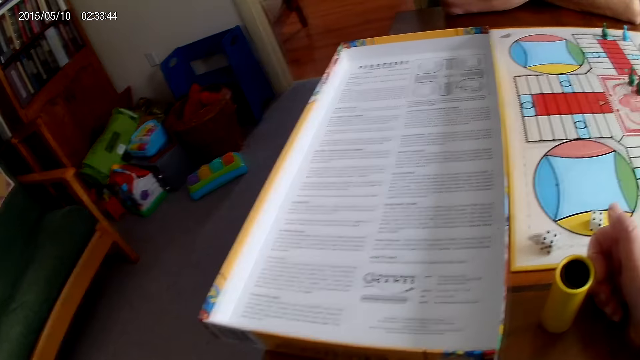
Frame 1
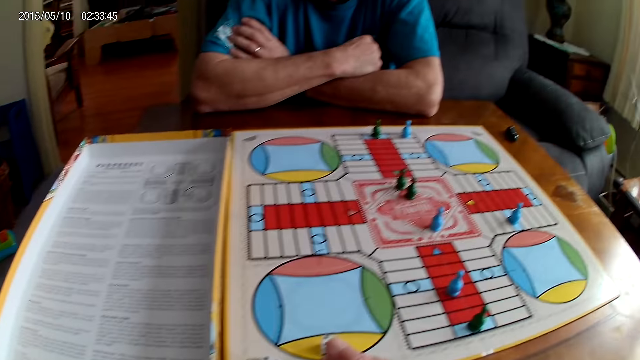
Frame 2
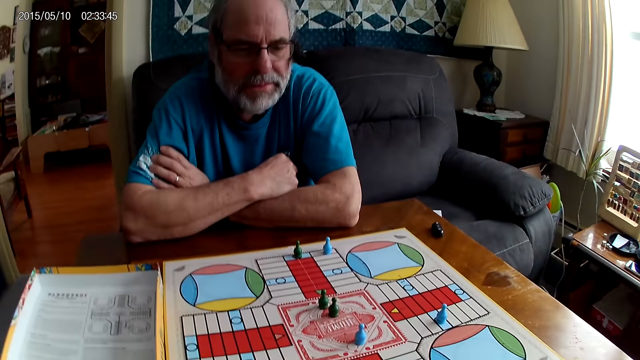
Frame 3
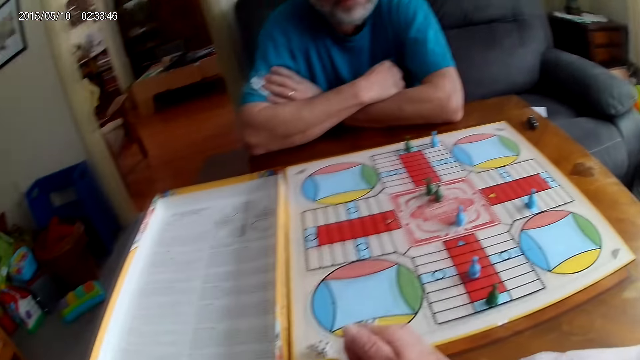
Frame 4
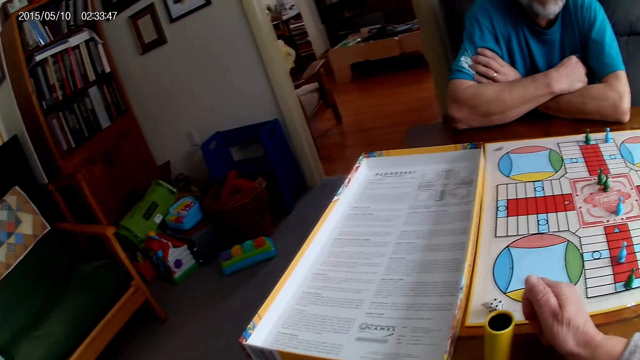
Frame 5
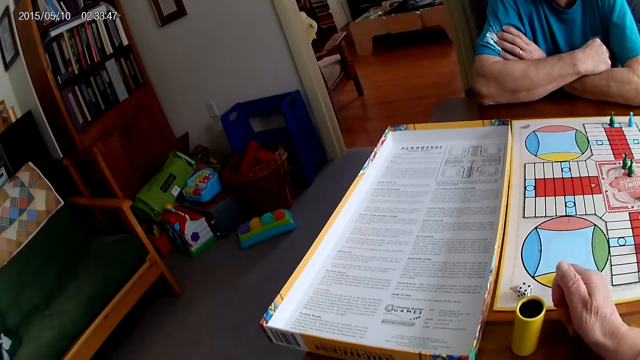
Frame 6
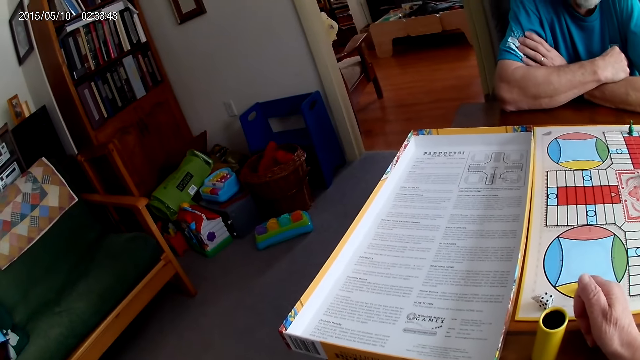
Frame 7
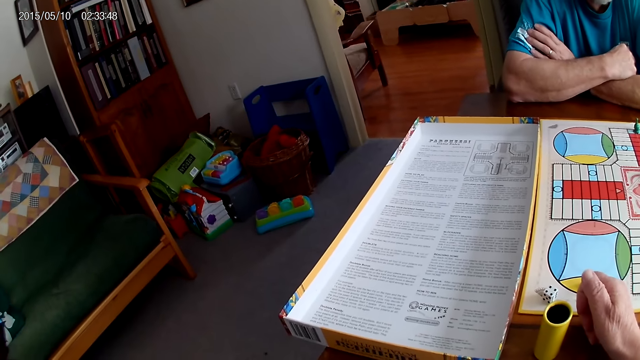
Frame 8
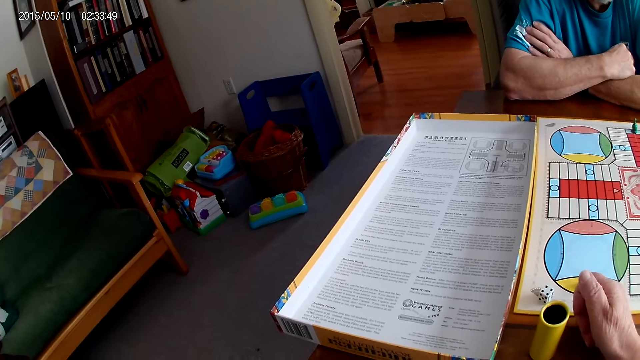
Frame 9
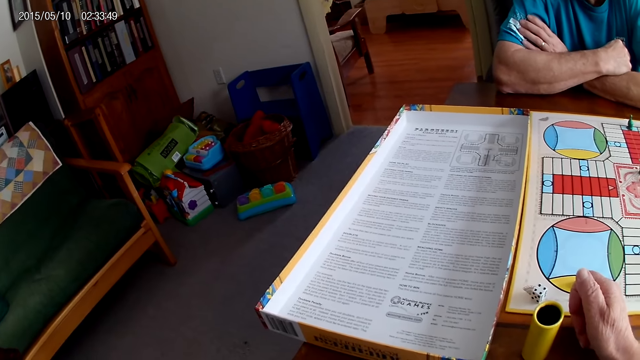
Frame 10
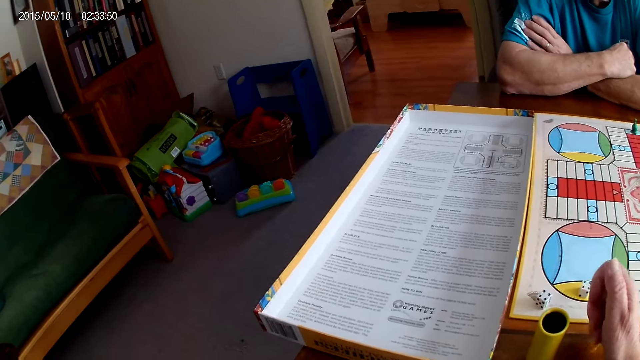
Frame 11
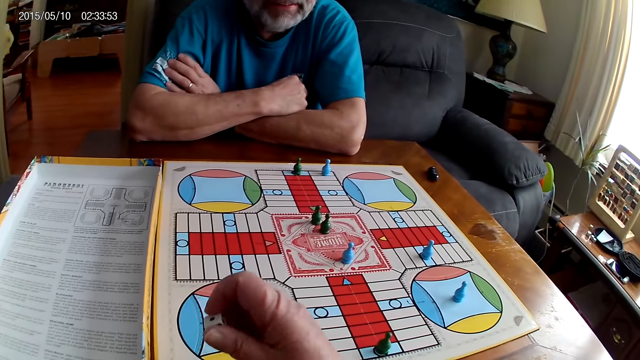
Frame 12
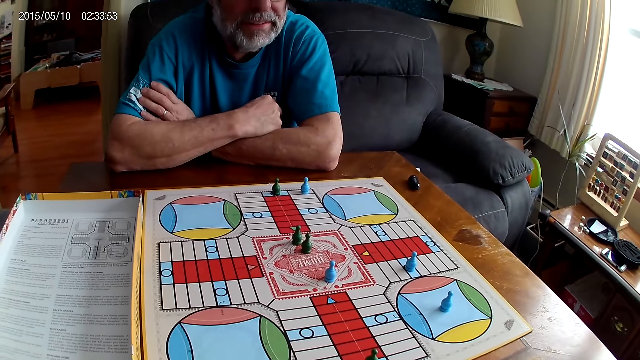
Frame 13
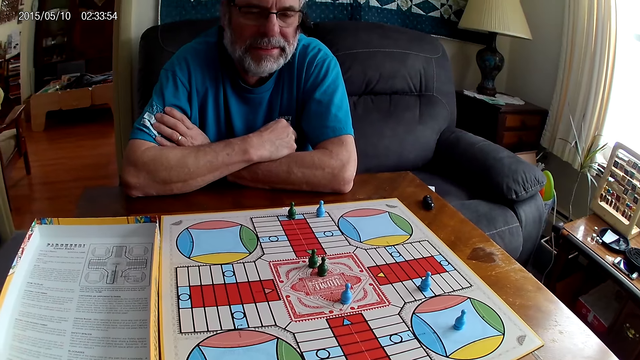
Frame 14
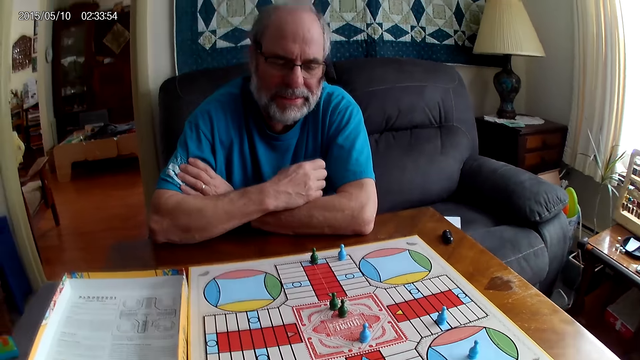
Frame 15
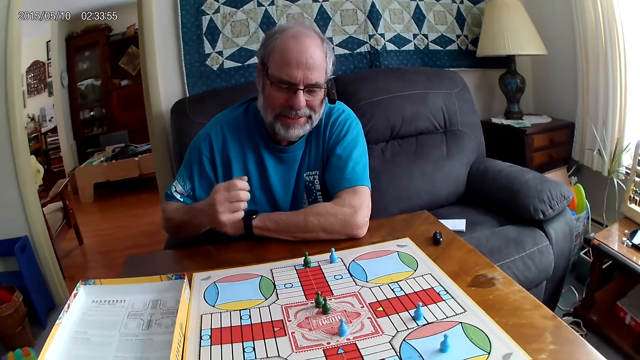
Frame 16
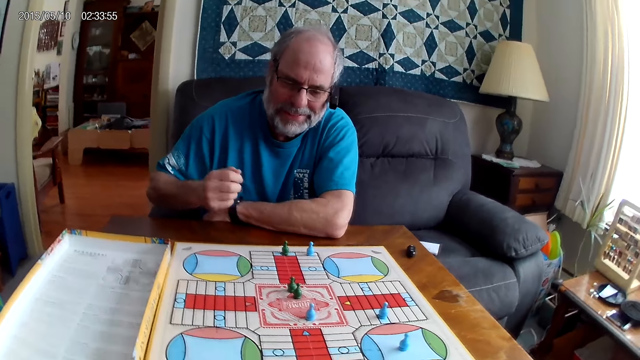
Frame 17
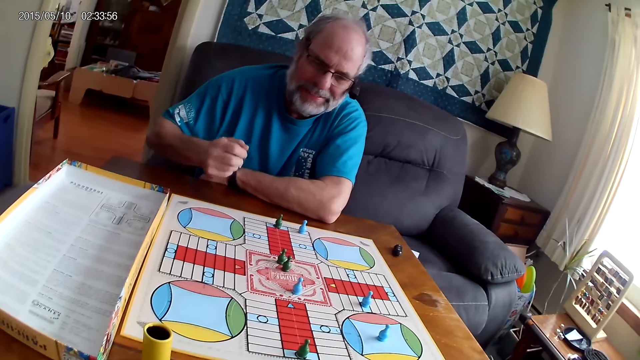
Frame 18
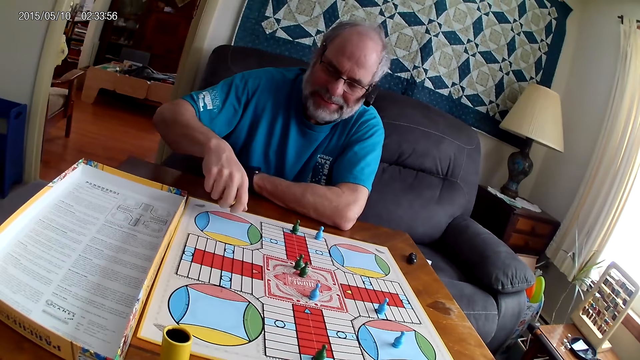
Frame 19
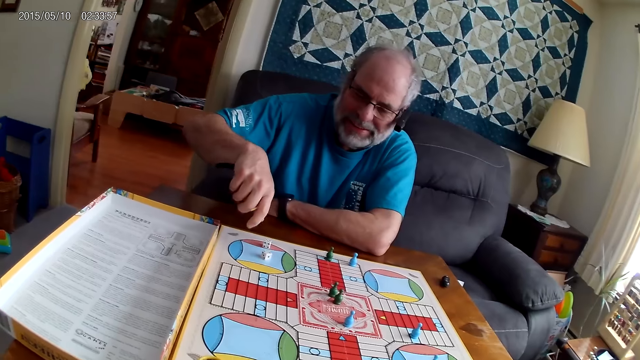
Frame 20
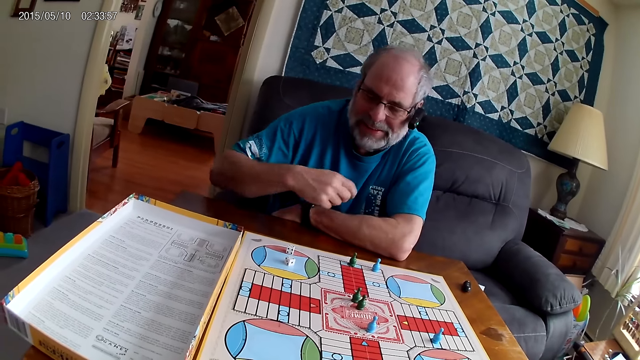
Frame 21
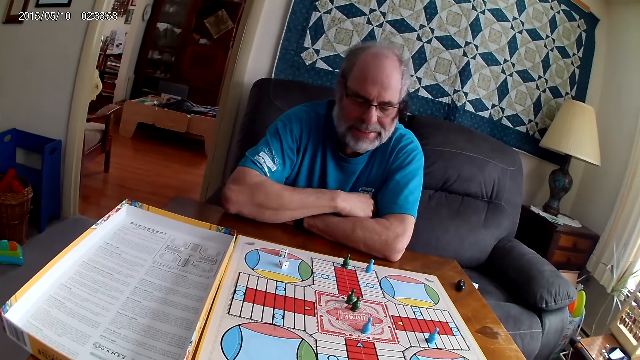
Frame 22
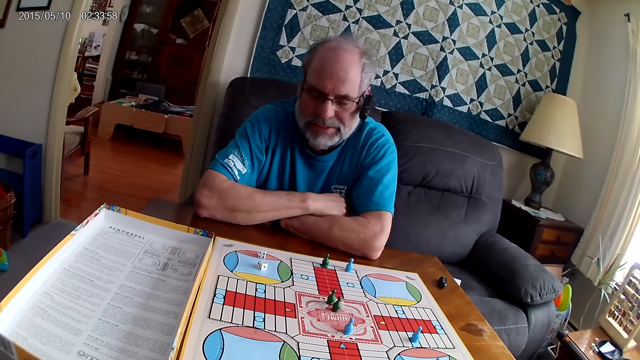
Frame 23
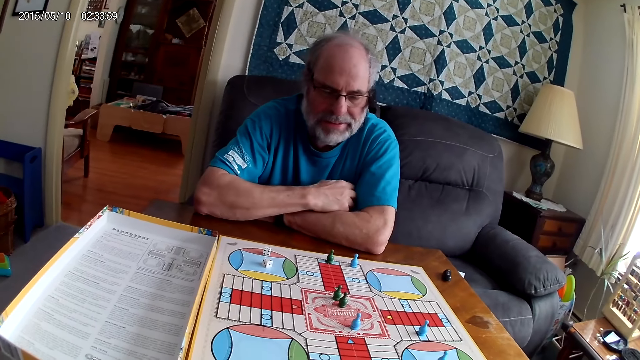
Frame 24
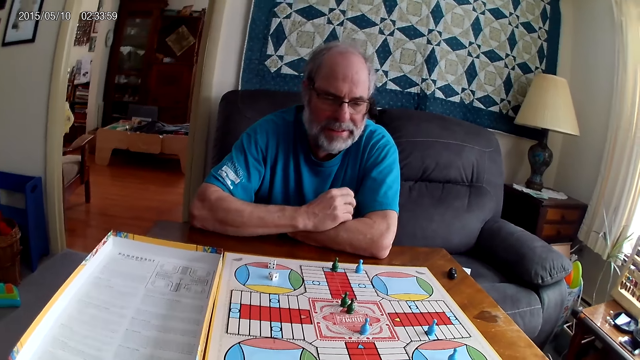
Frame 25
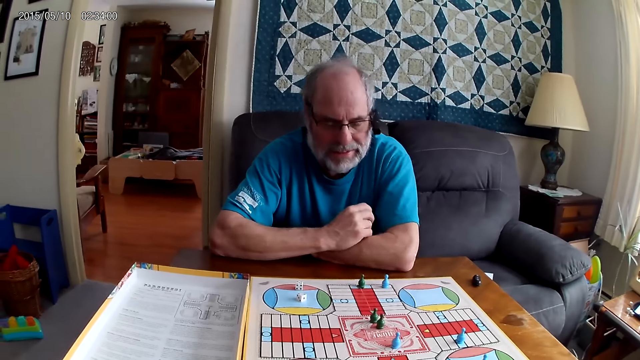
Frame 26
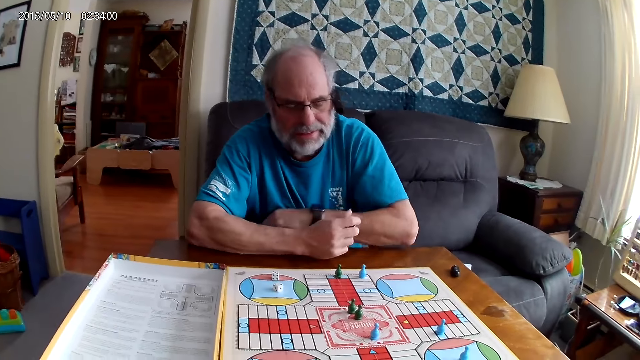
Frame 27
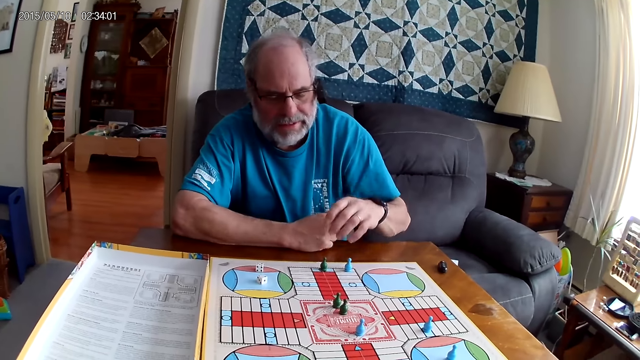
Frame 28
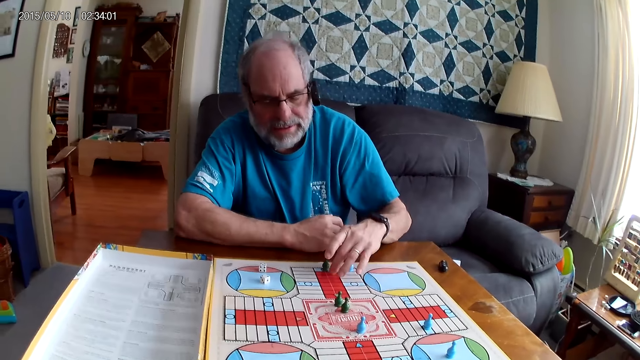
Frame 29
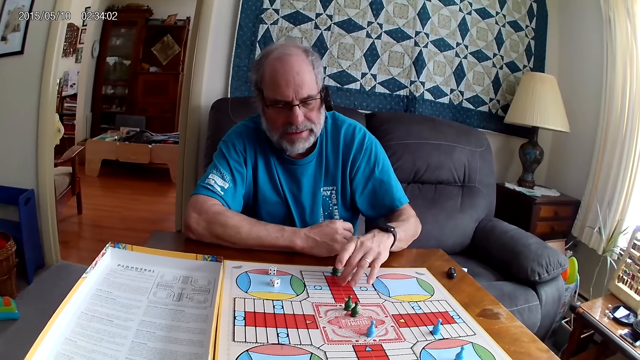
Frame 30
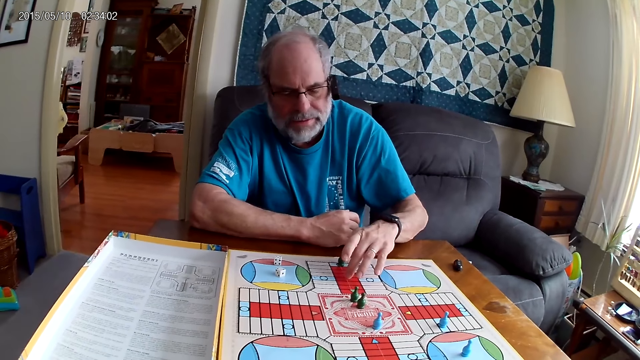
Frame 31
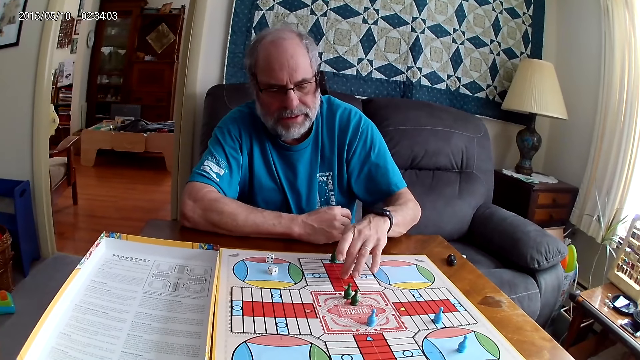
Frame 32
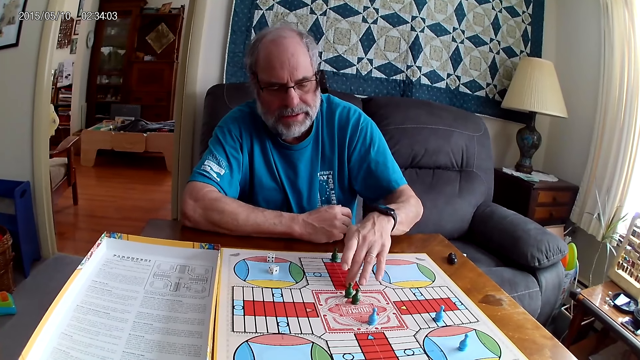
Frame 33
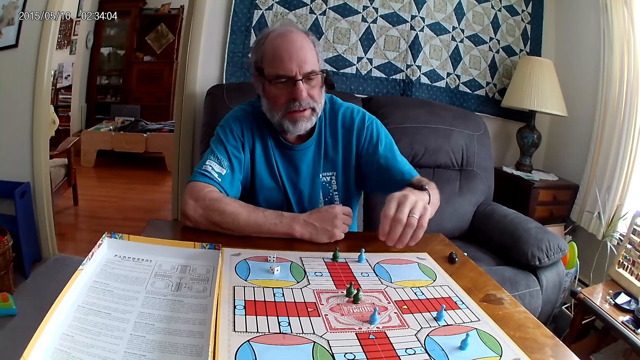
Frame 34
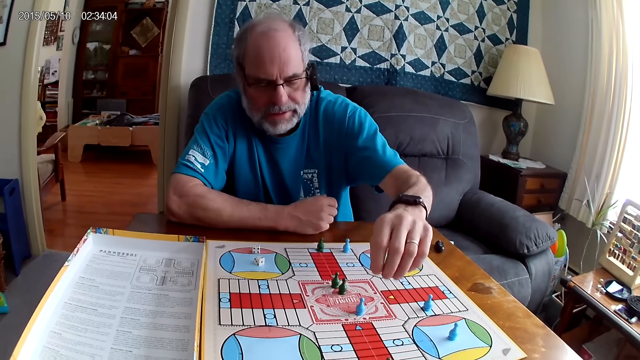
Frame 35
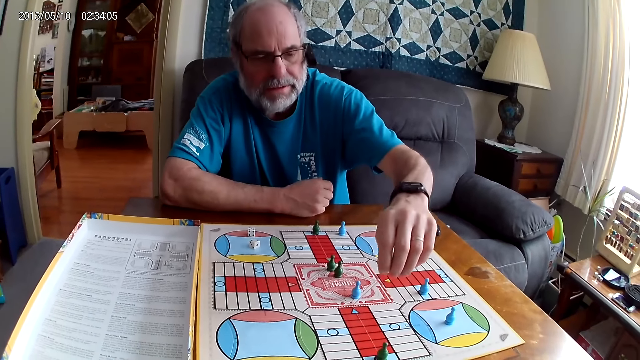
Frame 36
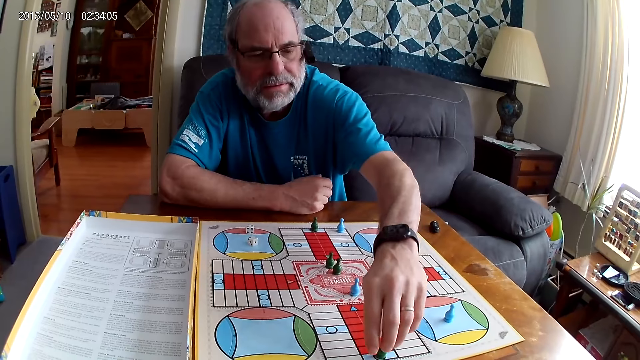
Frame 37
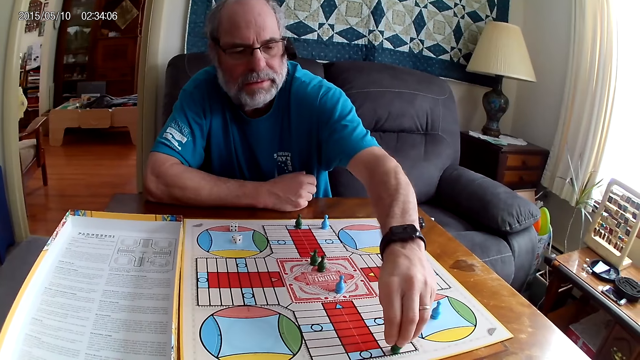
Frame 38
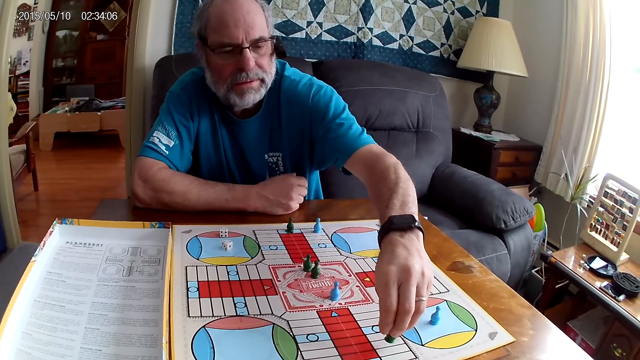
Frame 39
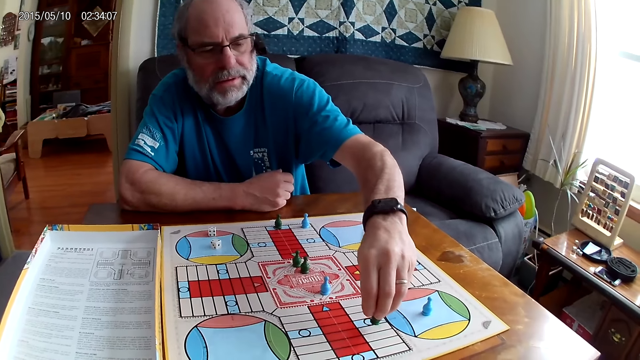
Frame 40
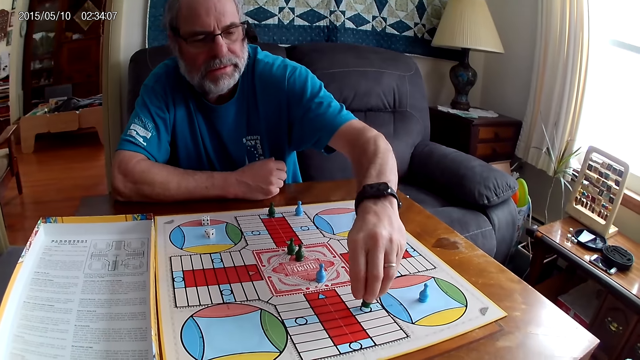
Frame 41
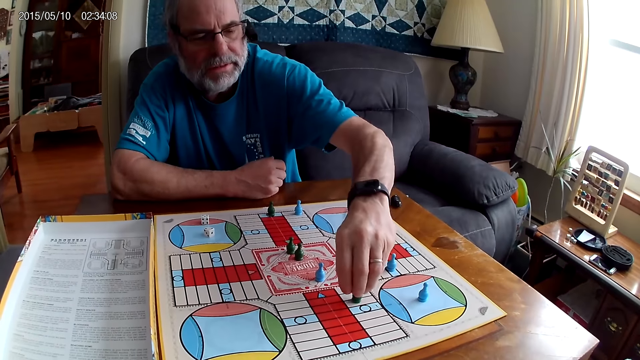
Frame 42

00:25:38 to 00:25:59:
The camera wearer picks up the dice. She puts the dice in the container with her right hand. A man shuffles the dice in the container with his right hand. He pours the dice from the container with his right hand. He observes the board game. He counts some cells on the Ludo board with his left hand. He moves a green pawn through some cells on the Ludo board with his left hand.
